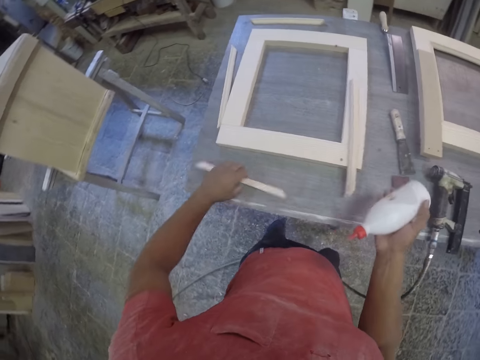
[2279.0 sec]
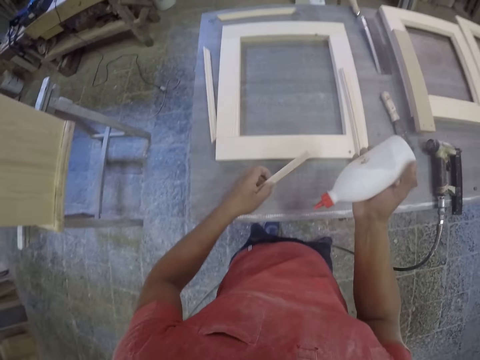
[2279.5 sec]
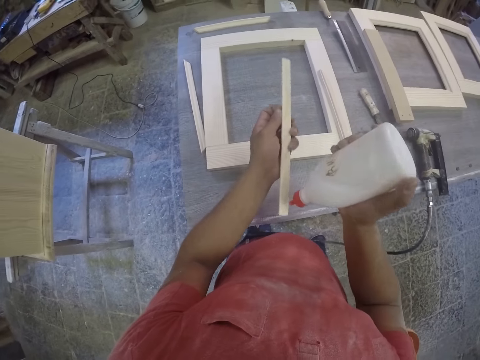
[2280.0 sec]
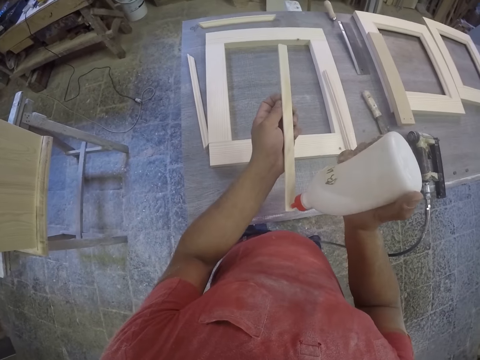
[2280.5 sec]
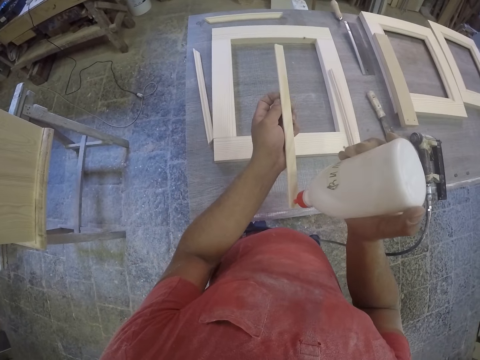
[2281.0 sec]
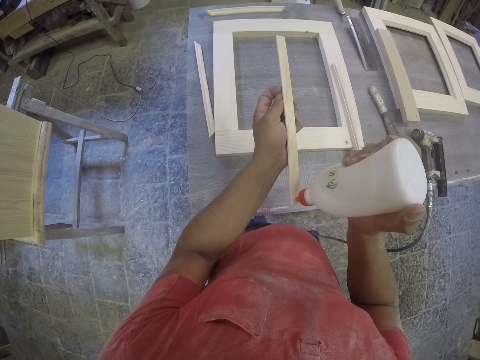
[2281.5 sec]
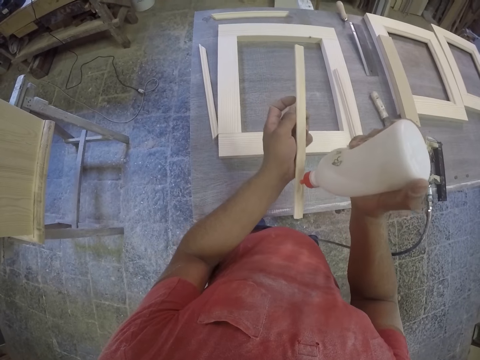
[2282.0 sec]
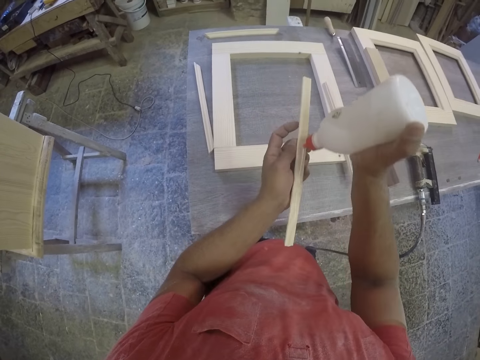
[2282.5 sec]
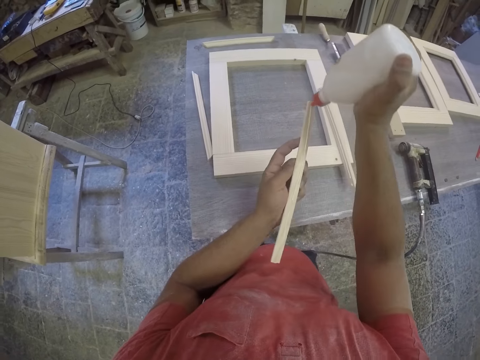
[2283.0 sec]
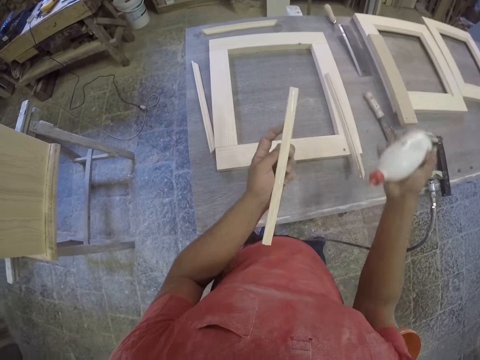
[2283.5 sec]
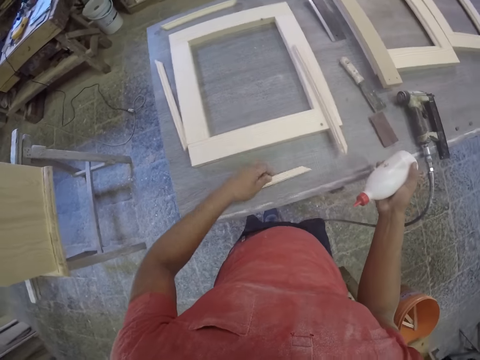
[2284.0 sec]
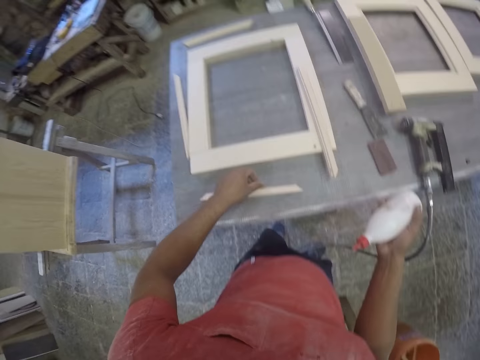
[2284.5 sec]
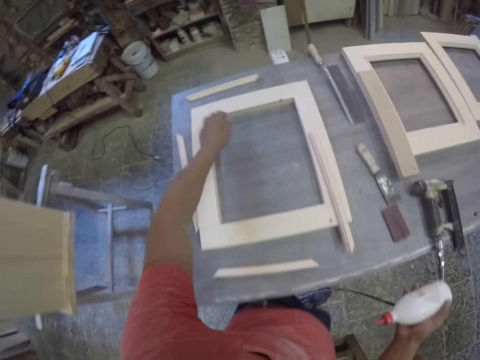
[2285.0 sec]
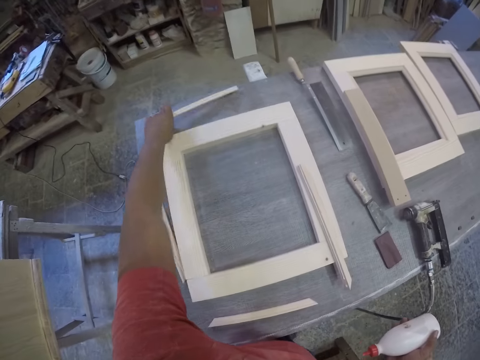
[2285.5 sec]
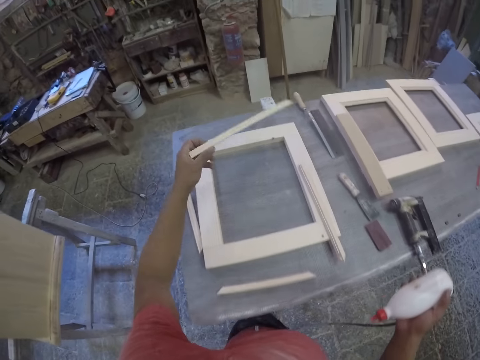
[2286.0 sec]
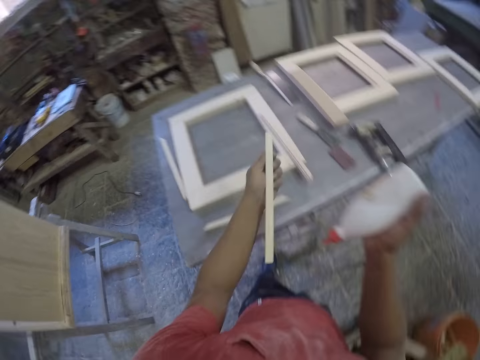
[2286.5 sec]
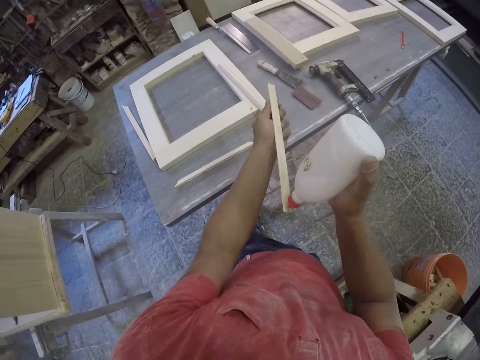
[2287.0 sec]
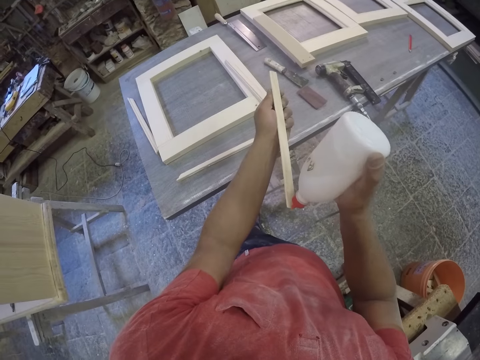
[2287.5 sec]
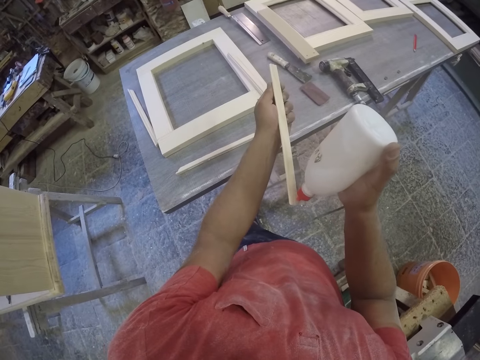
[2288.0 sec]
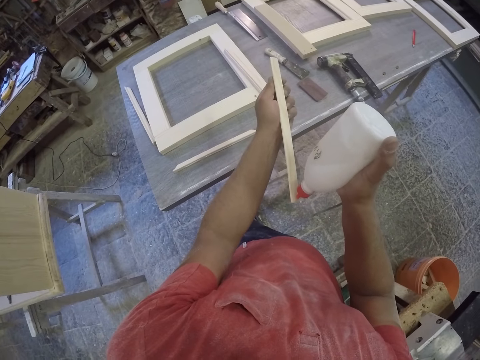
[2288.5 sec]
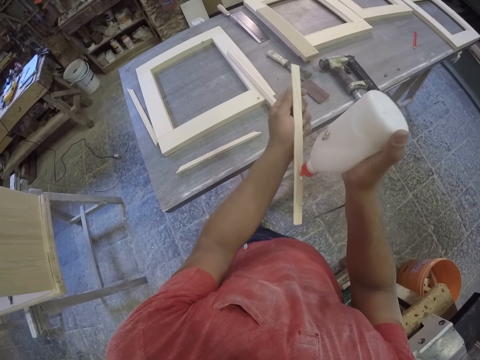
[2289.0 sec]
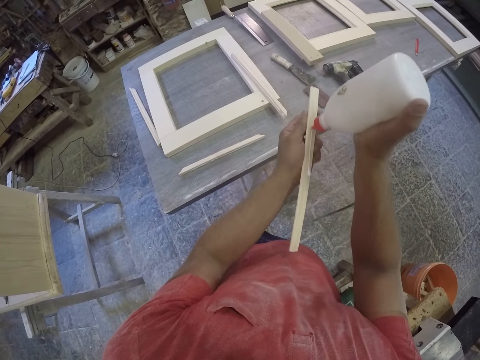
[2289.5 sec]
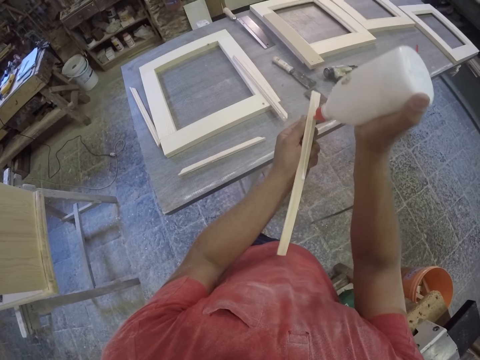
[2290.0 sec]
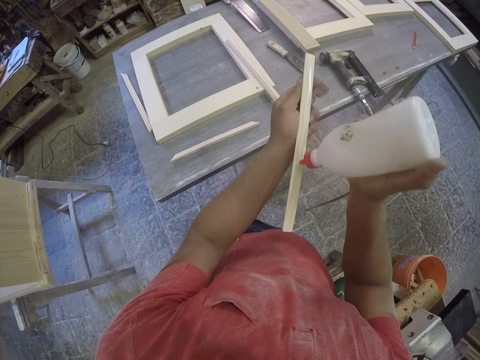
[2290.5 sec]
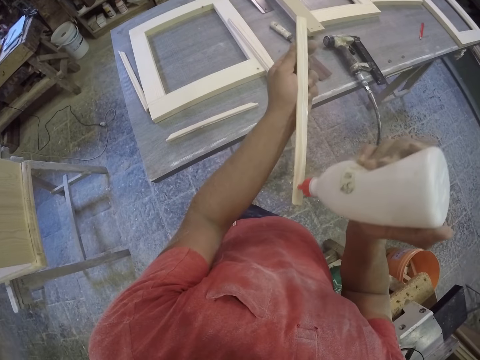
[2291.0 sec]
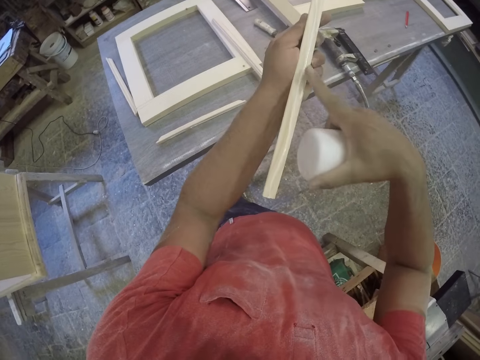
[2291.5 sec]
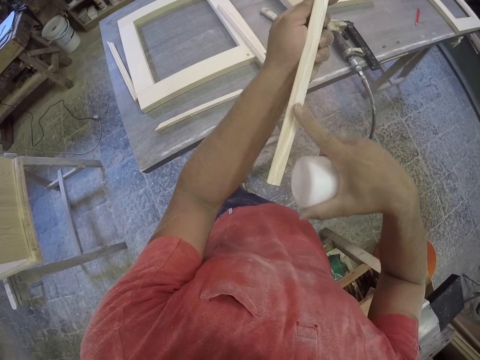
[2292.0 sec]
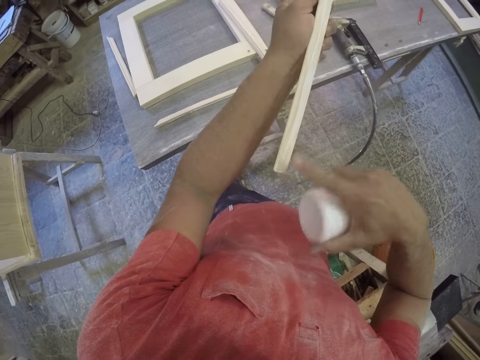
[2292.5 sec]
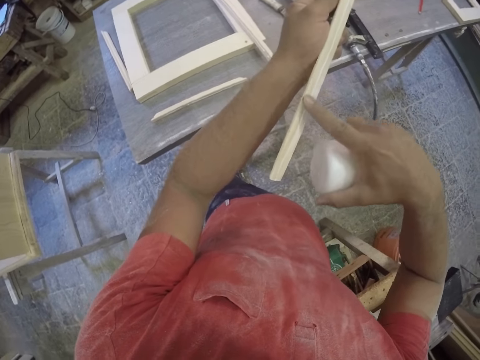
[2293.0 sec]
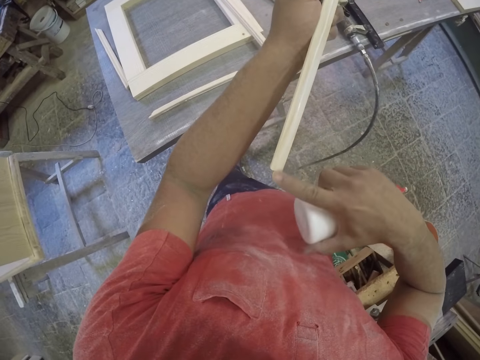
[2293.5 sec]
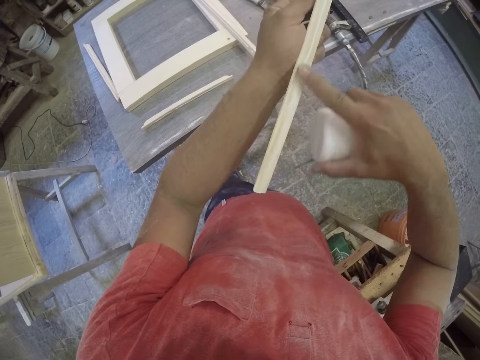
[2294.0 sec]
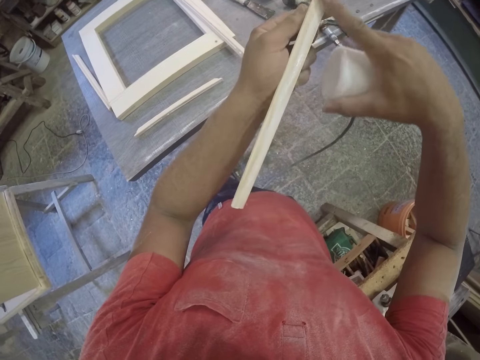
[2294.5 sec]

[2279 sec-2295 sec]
The camera wearer picks up a piece of wood. They apply glue on the piece of wood. They drop the piece of wood. They pick up another piece of wood. They apply glue on the piece of wood. They spread the glue by hand.

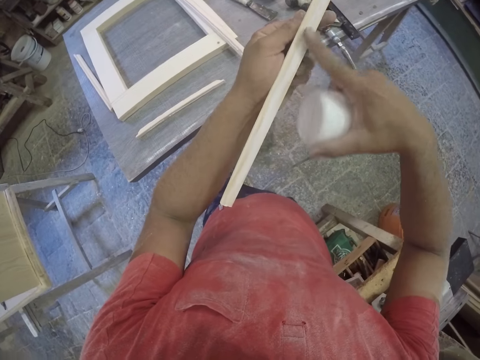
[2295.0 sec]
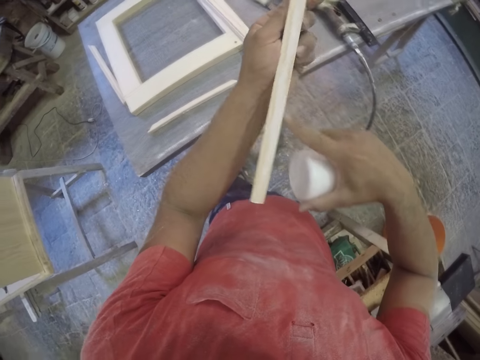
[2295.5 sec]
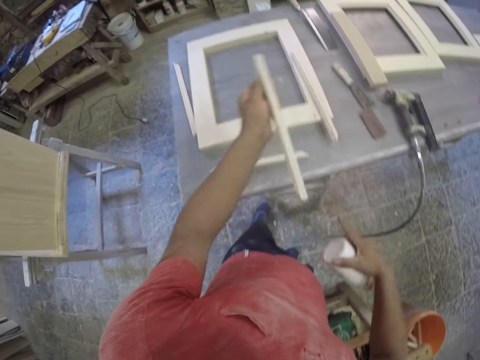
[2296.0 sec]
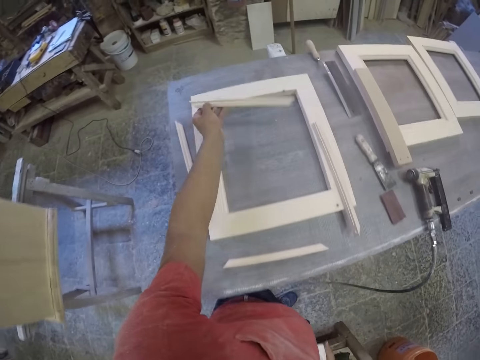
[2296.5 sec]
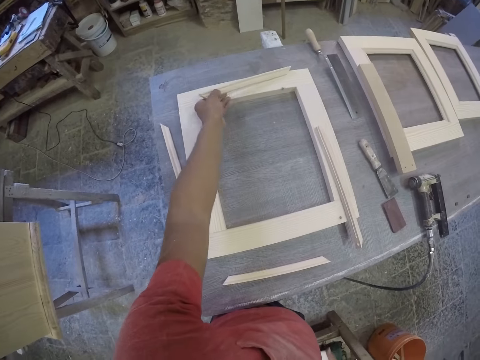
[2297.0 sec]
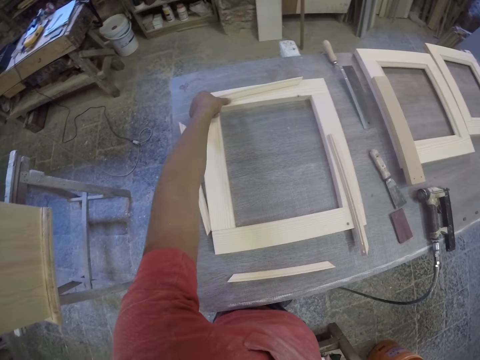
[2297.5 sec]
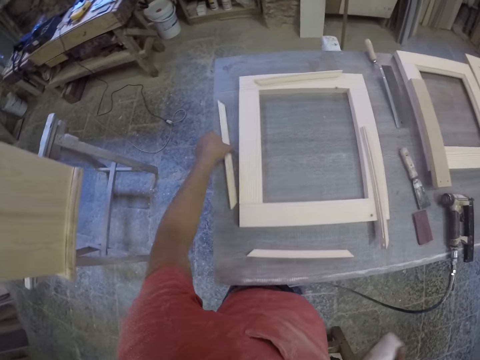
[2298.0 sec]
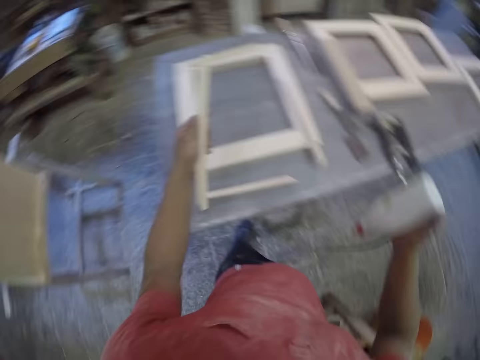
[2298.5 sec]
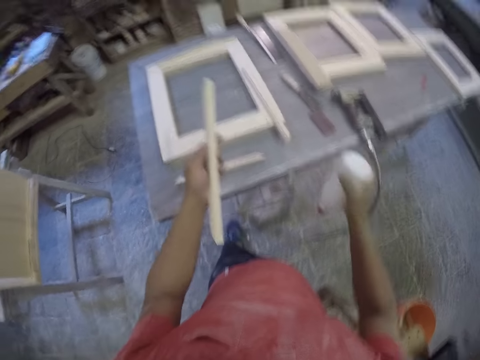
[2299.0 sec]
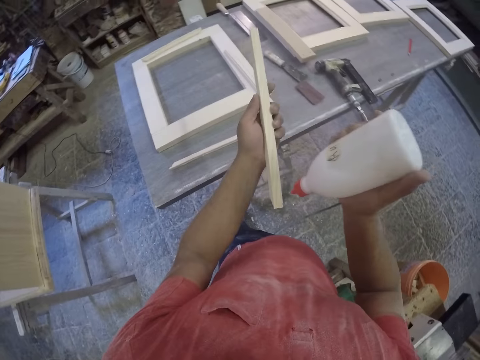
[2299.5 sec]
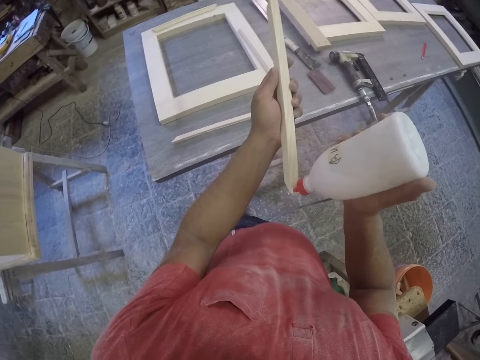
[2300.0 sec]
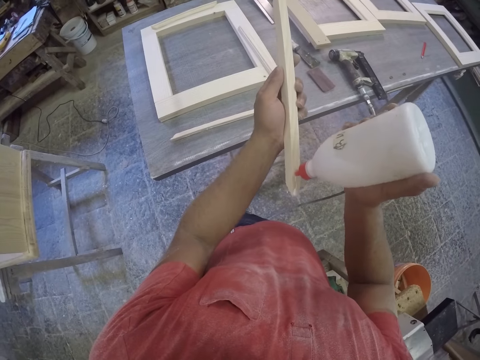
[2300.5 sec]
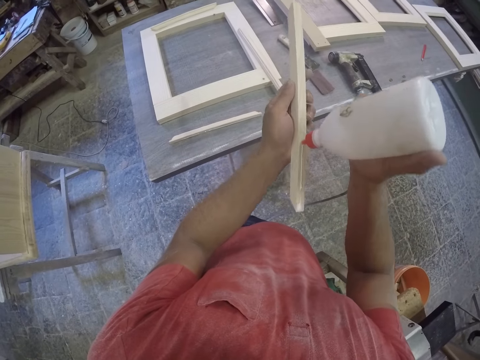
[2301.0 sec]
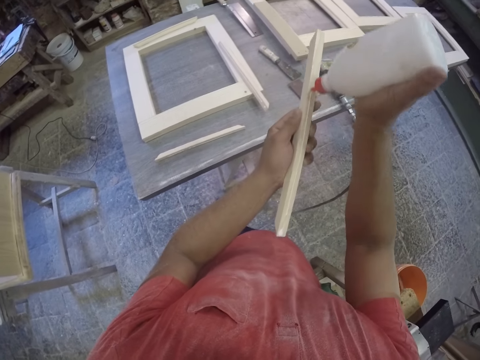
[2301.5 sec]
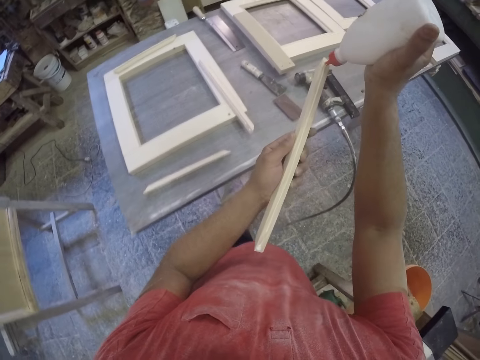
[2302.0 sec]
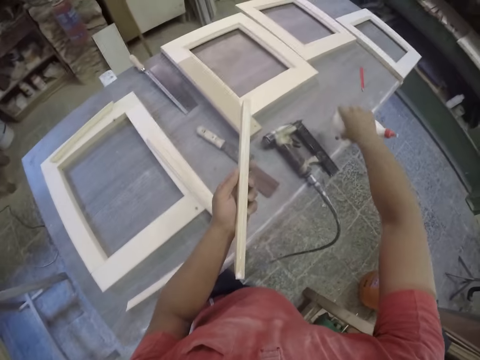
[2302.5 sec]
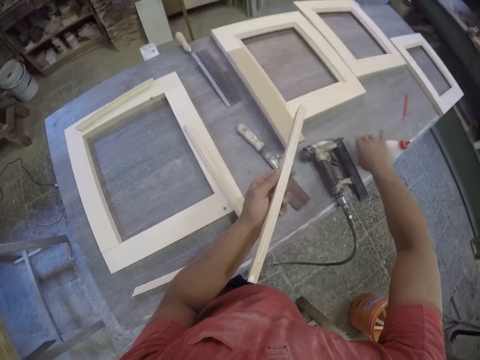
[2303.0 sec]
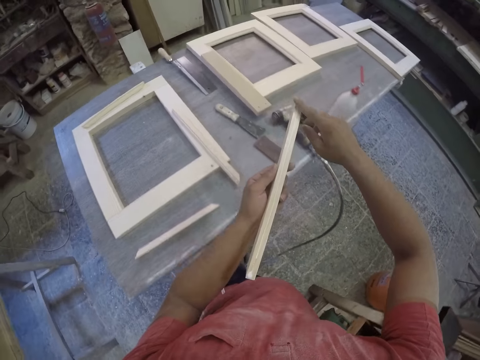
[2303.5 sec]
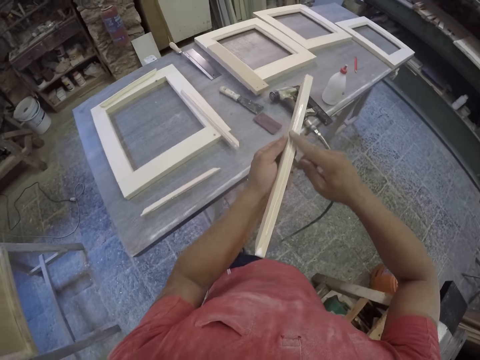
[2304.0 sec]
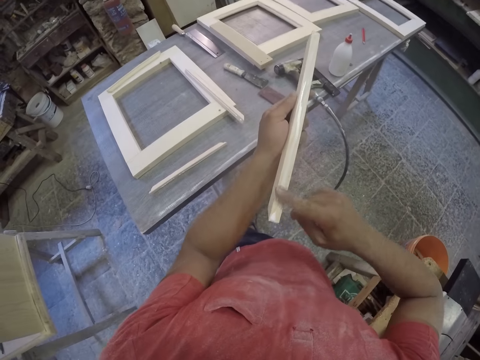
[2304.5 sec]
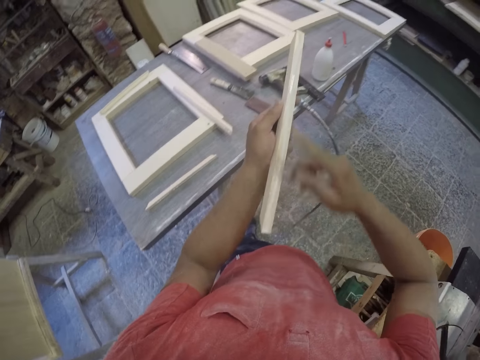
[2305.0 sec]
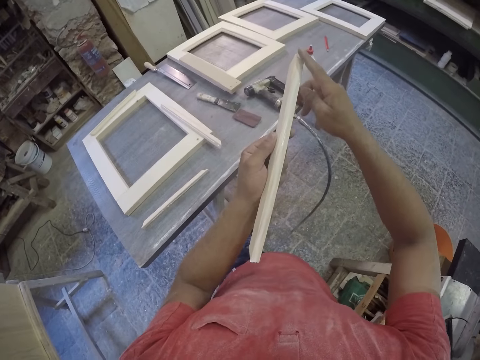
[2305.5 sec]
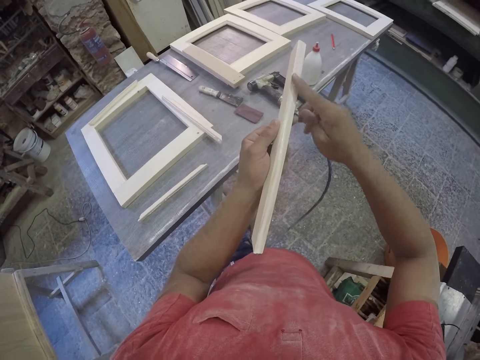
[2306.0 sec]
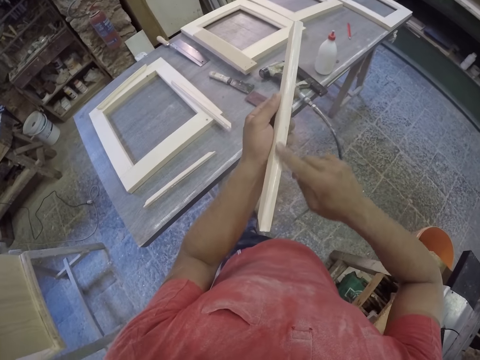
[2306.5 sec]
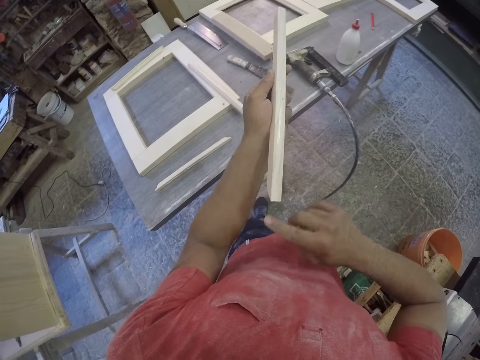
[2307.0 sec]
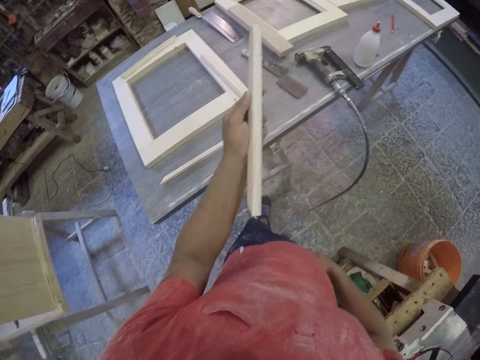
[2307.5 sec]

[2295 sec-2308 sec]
The camera wearer drops the piece of wood or frame part. They pick up a piece of wood. They apply glue on the piece of wood. They place the bottle on the table. They spread glue on the piece of wood by hand.
